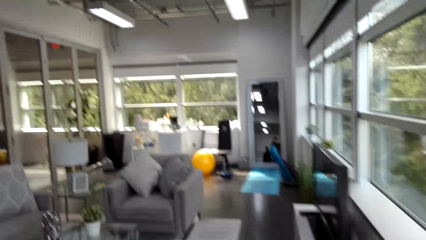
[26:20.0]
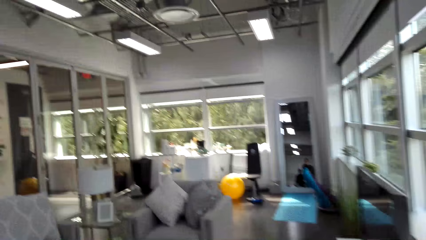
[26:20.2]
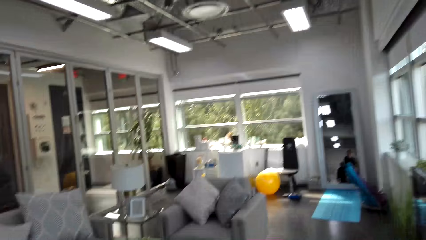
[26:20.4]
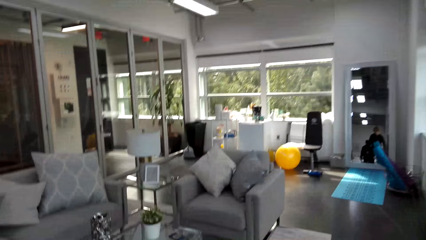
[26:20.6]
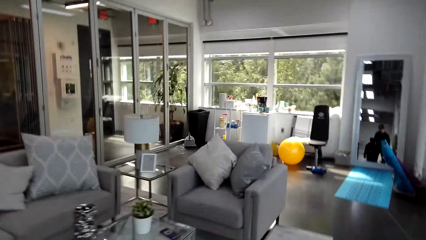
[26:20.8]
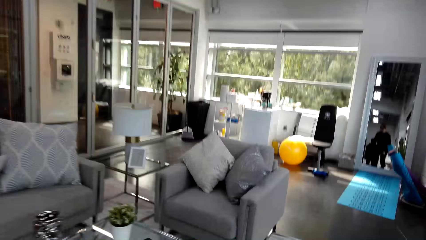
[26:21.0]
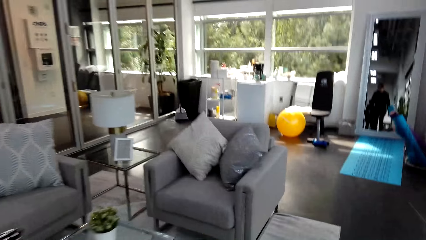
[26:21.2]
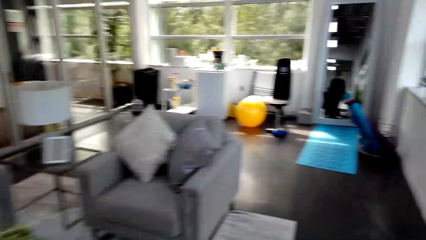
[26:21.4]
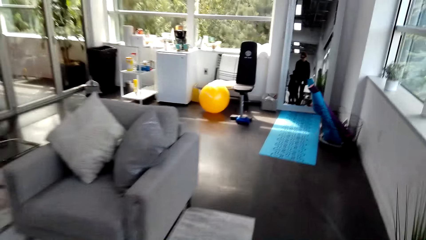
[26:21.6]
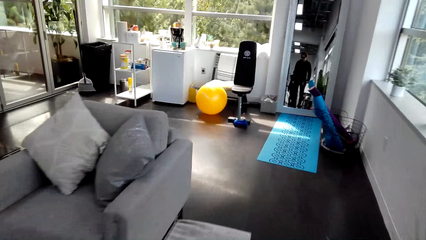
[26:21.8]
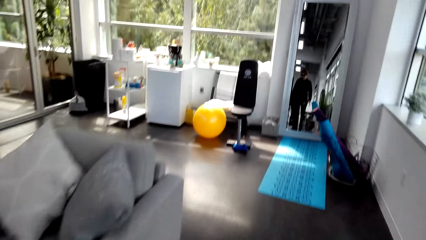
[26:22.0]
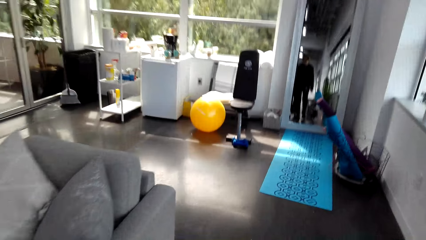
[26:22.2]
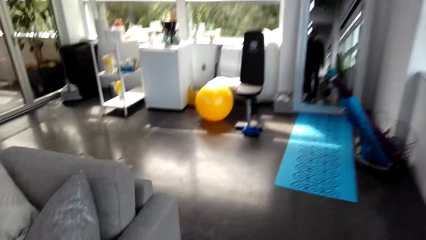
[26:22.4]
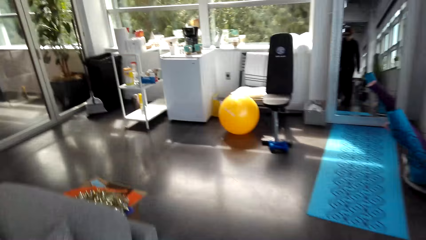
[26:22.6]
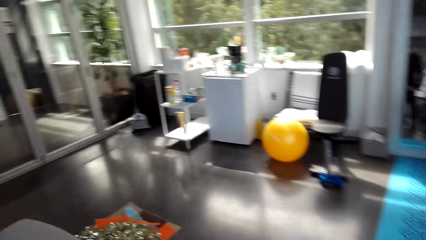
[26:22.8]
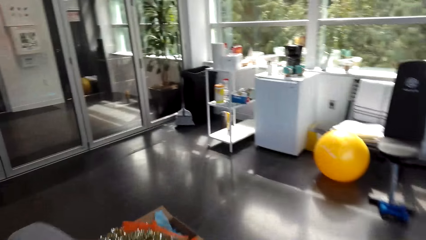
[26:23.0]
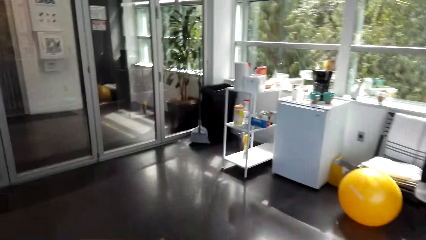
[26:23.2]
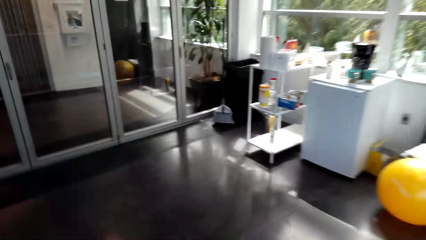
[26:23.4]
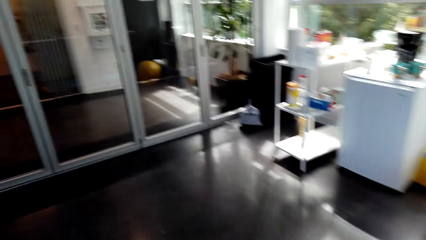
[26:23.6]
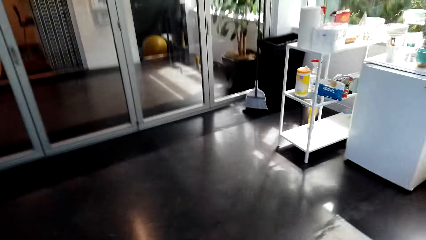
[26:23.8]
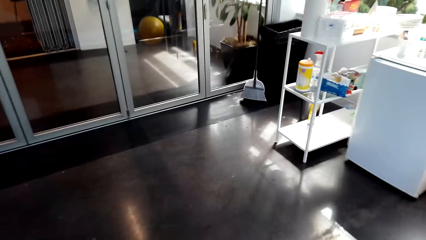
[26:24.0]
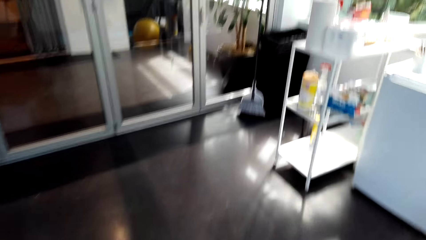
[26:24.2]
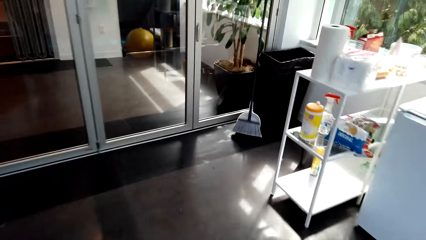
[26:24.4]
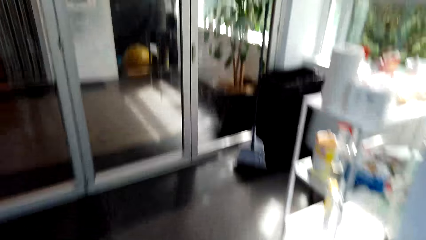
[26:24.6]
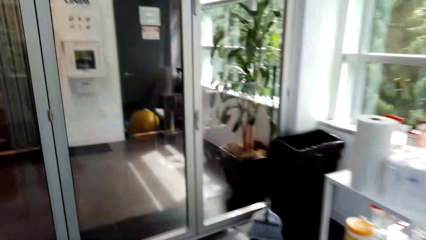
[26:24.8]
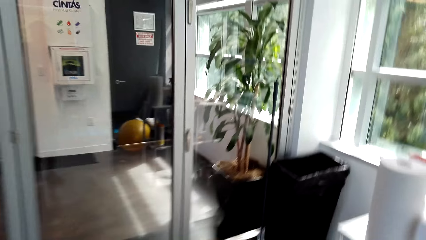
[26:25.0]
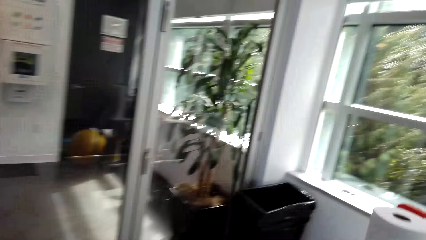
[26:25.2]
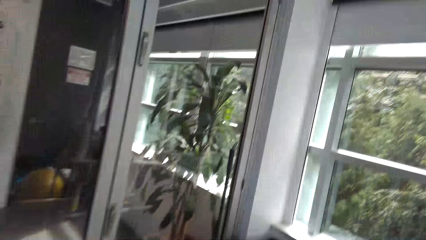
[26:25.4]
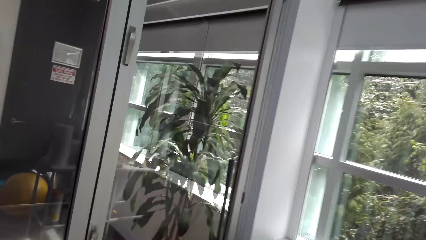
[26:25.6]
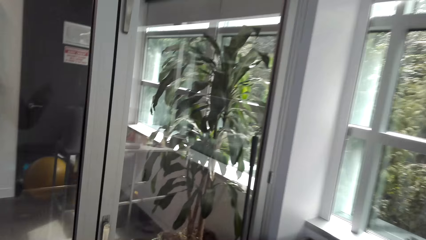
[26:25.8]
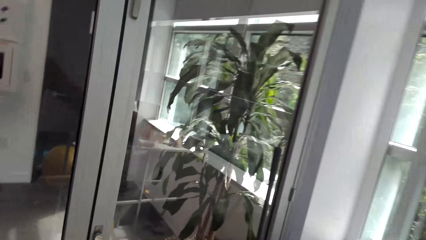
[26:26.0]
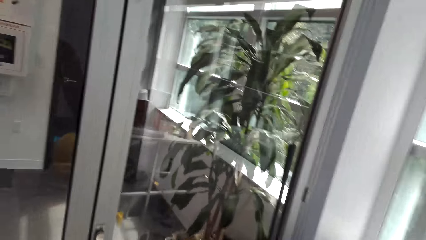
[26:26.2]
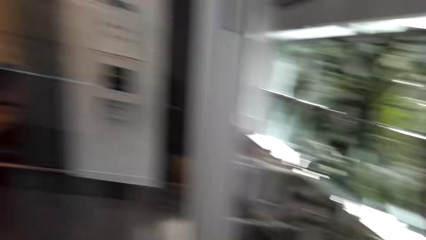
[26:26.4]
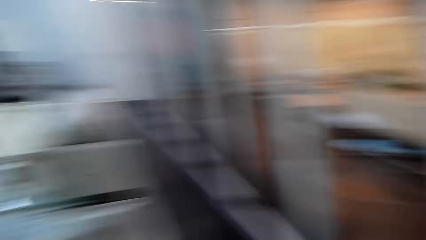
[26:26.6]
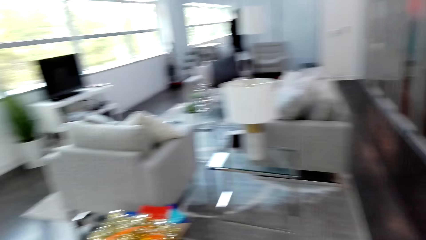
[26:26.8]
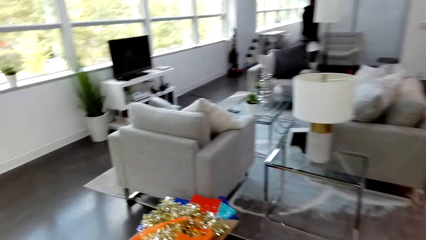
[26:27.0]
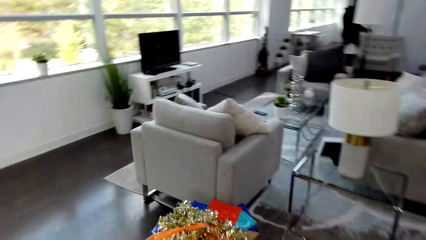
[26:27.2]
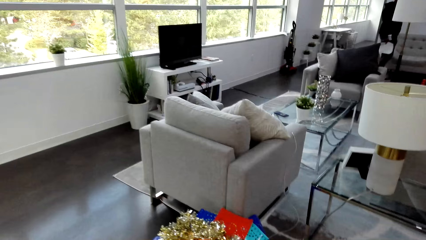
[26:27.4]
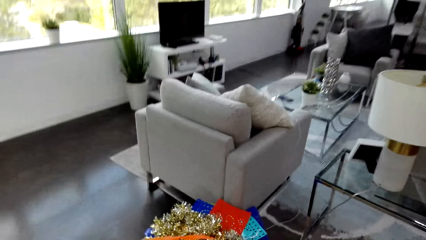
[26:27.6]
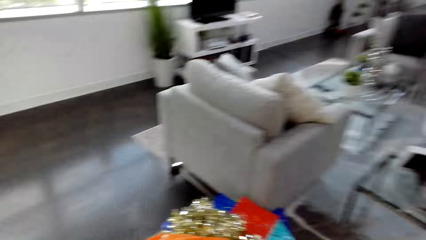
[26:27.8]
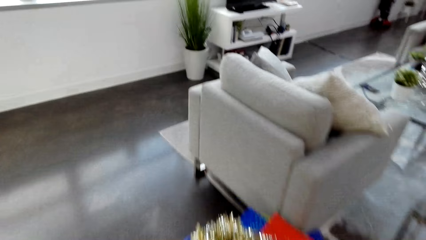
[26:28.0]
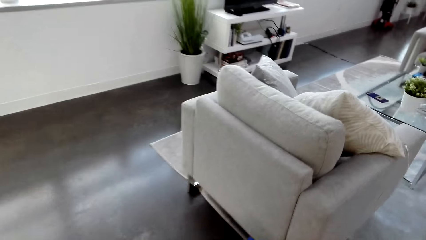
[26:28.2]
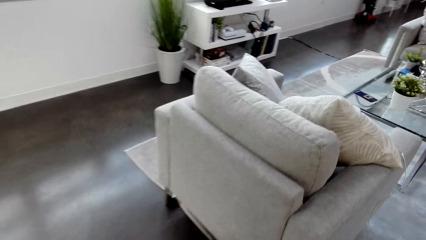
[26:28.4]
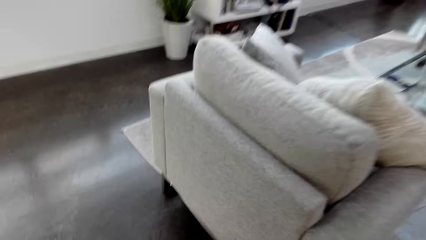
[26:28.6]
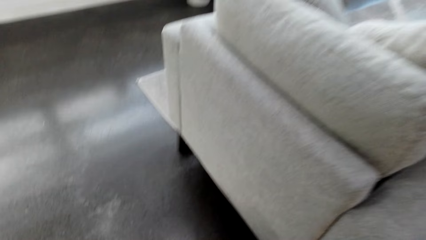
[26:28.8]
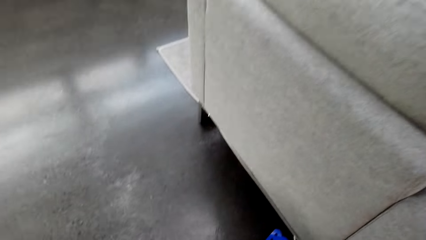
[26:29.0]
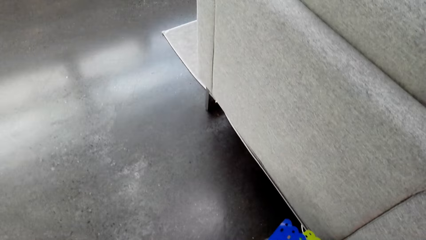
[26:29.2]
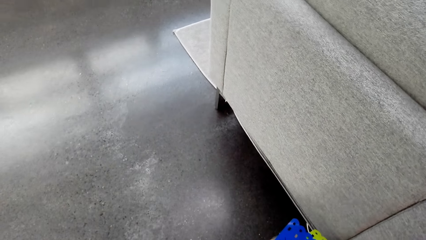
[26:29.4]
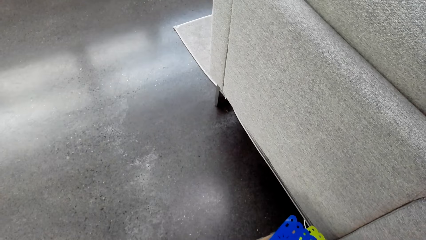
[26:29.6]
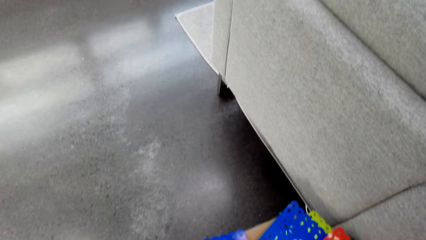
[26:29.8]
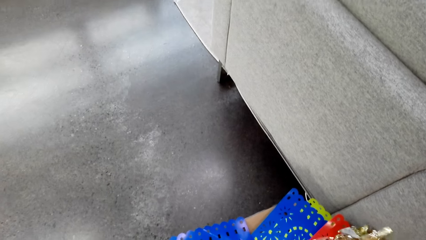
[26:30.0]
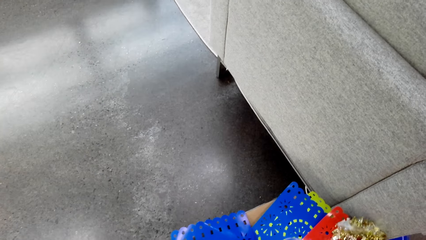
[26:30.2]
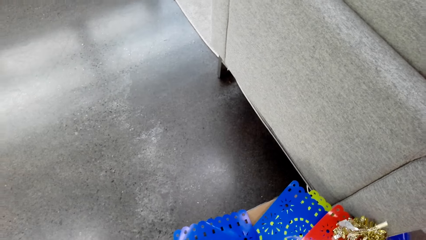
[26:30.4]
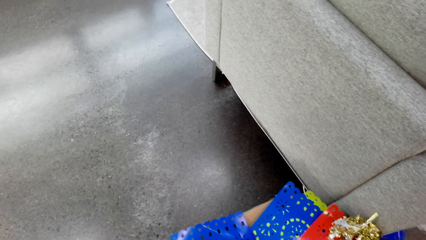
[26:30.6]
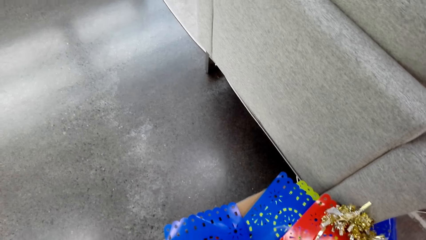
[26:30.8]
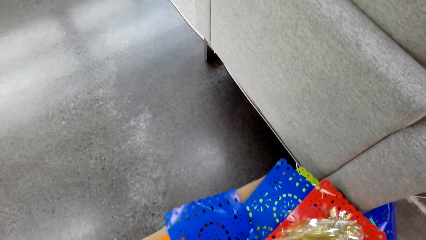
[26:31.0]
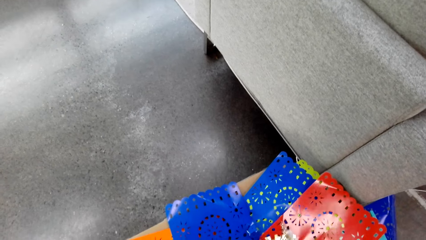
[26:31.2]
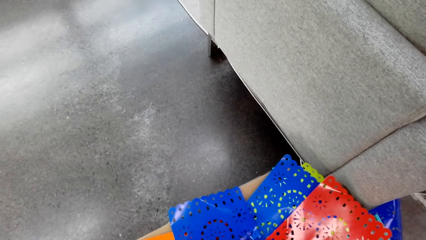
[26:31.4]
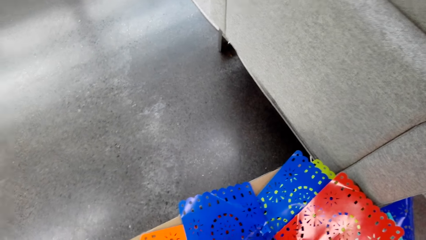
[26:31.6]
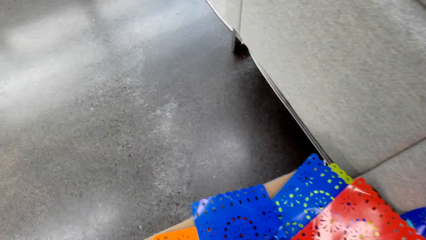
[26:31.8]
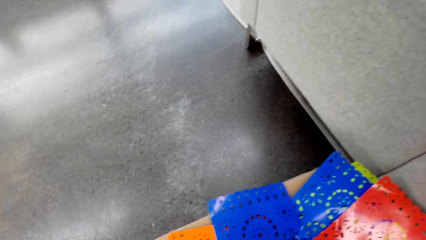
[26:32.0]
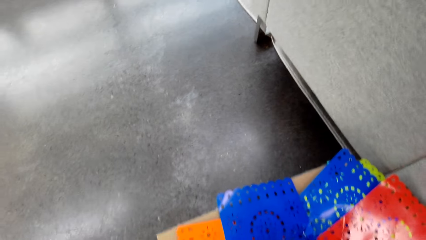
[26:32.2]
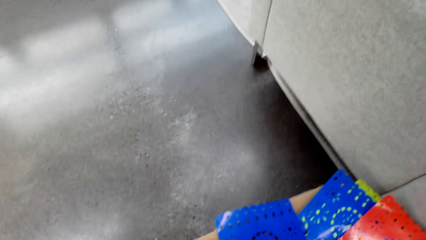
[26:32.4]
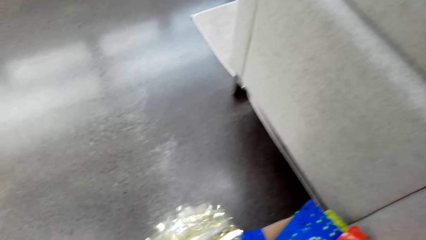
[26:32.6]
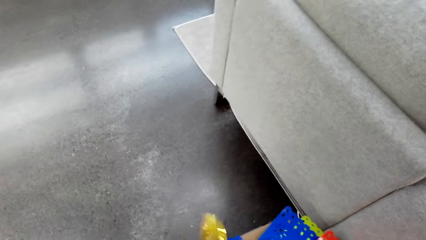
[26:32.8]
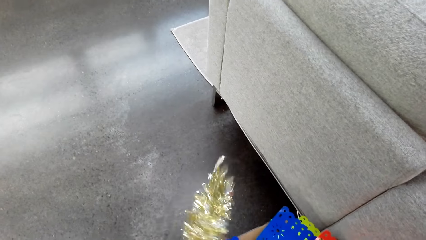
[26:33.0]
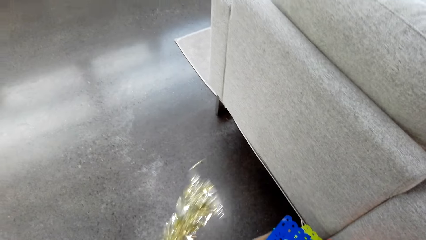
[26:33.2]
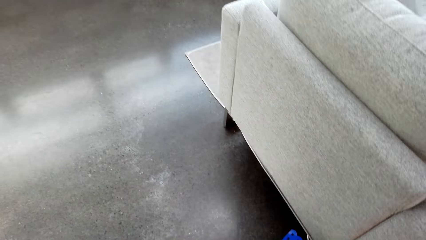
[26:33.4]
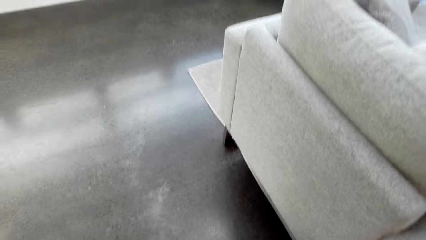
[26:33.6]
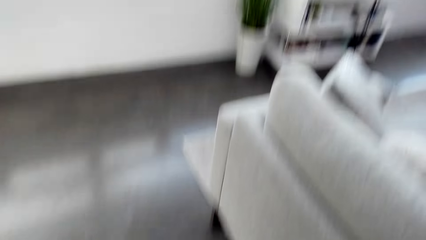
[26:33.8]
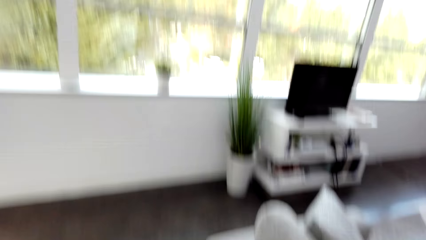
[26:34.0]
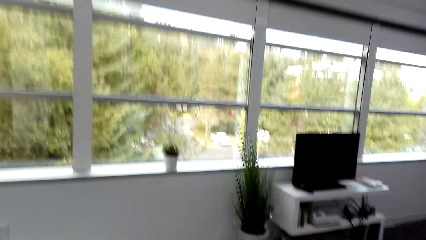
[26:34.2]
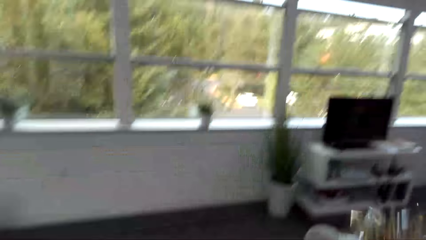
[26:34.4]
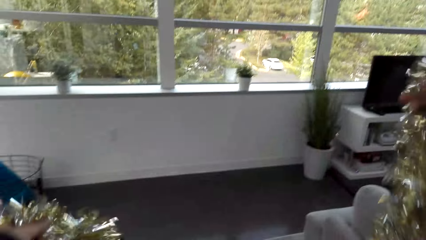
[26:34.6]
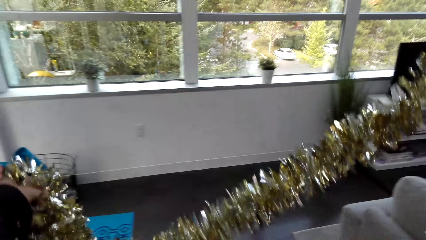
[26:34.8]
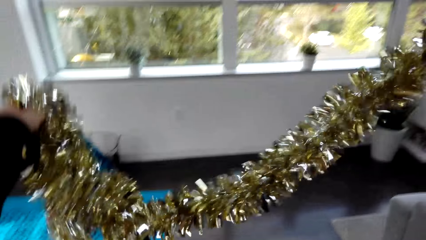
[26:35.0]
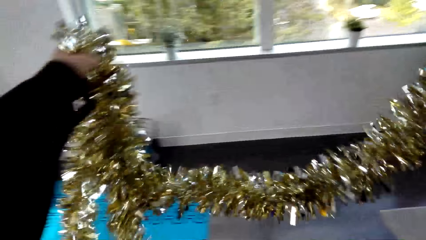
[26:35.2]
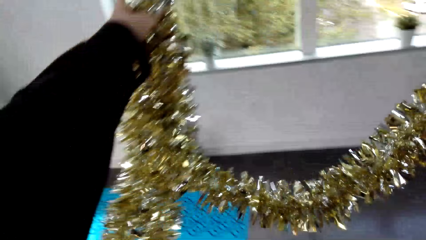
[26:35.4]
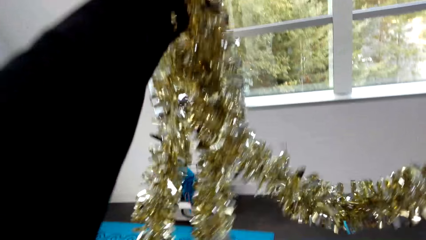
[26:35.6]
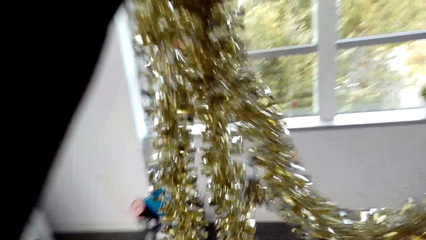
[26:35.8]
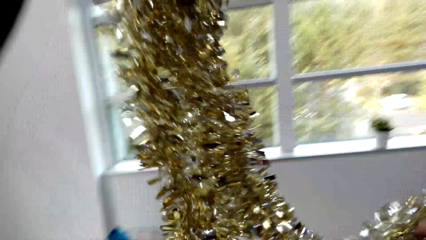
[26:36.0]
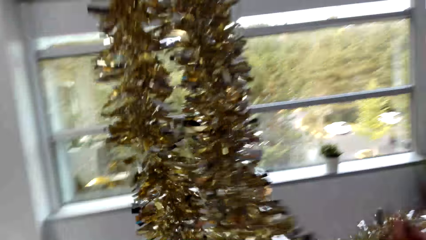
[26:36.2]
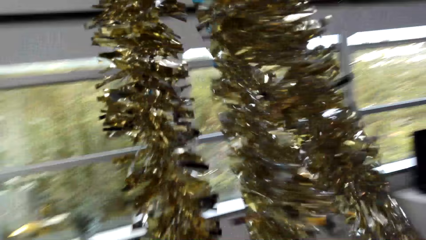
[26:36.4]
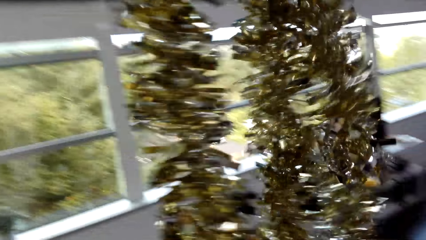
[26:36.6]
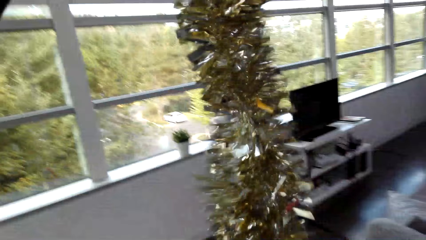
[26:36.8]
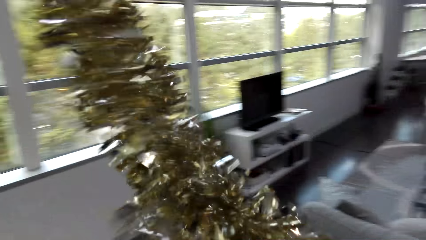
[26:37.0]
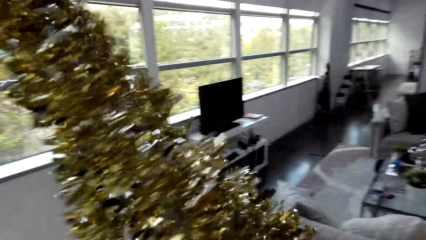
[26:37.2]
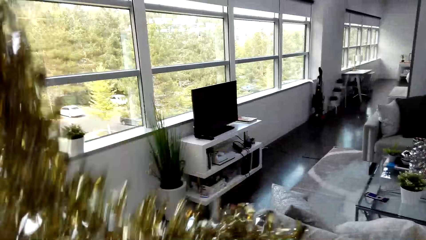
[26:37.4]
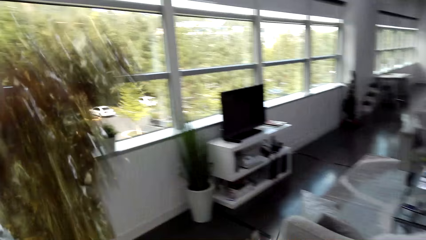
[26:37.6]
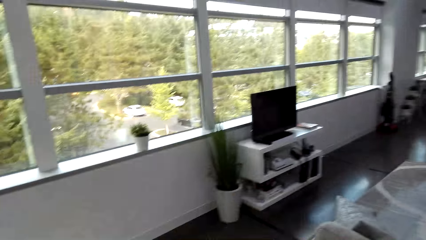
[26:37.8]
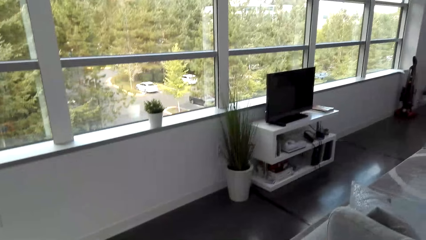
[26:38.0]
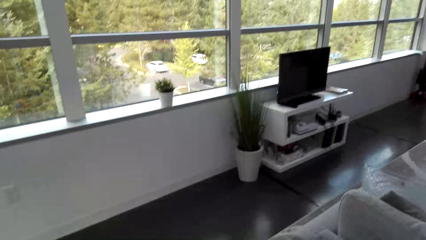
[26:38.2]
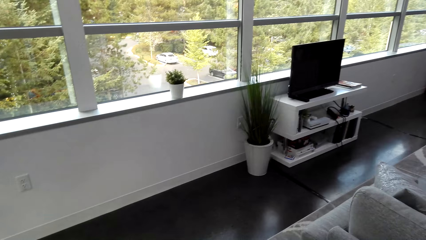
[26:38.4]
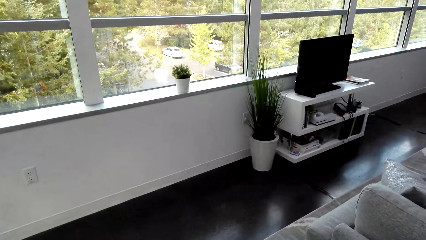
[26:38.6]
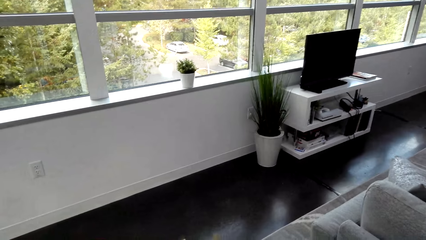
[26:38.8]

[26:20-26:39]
The camera wearer walks towards the trash bin. They dump something in the trash bin. They turn around. They walk to the carton box with decorations. They grab a plastic streamer or flowers. They hold the plastic streamer. They lift the flowers.
